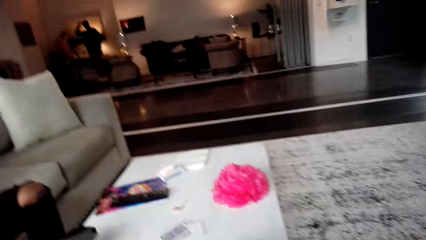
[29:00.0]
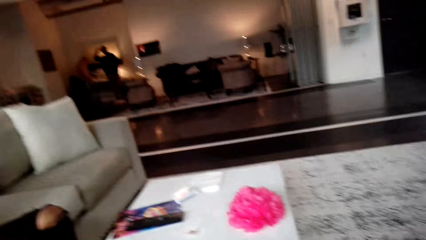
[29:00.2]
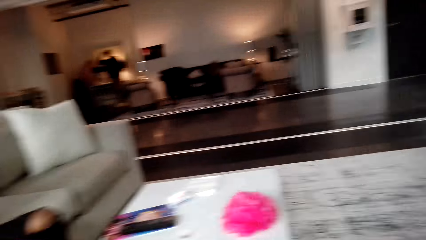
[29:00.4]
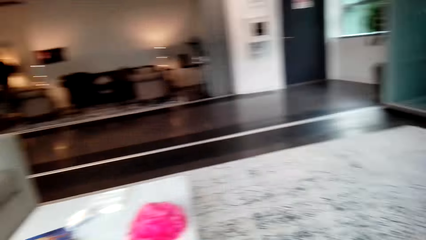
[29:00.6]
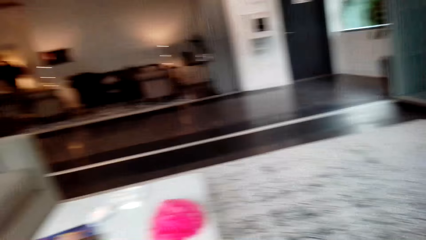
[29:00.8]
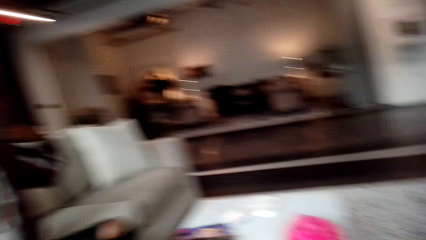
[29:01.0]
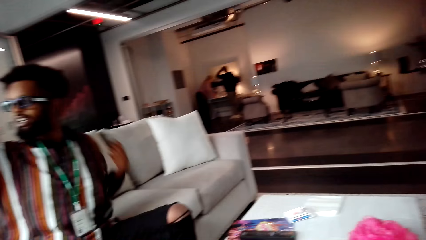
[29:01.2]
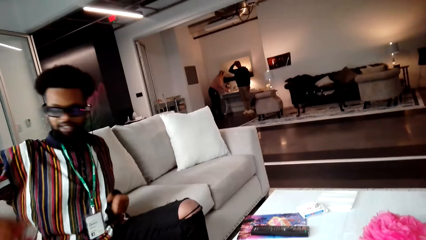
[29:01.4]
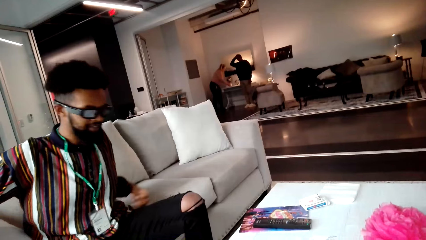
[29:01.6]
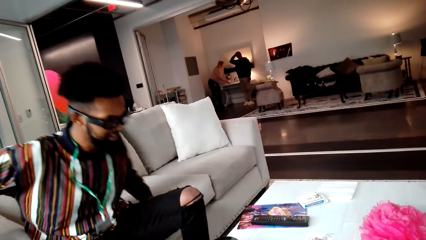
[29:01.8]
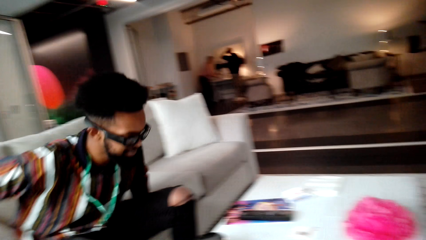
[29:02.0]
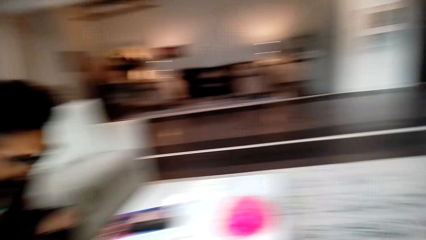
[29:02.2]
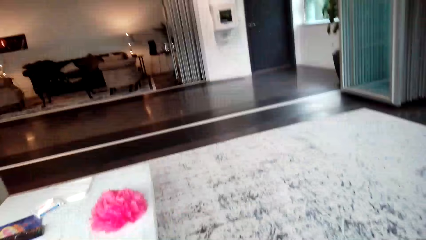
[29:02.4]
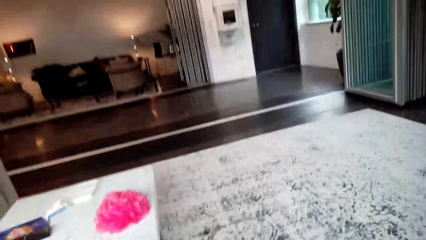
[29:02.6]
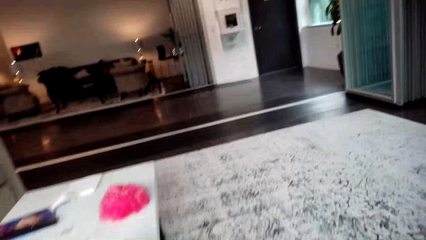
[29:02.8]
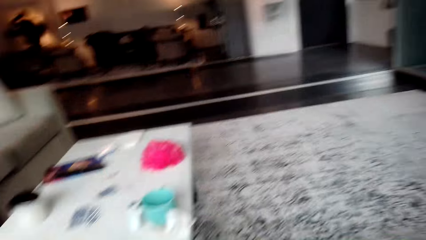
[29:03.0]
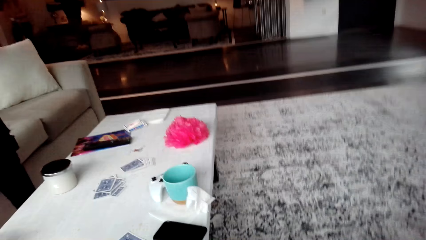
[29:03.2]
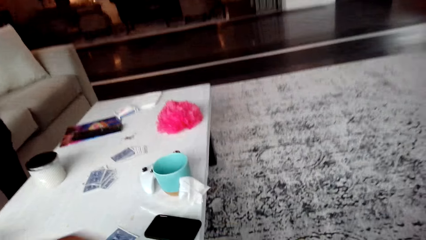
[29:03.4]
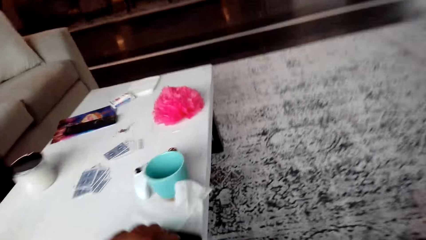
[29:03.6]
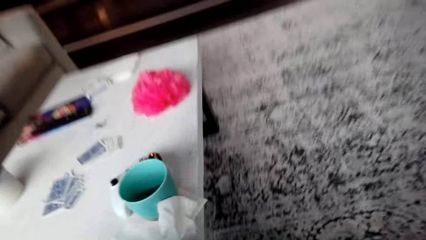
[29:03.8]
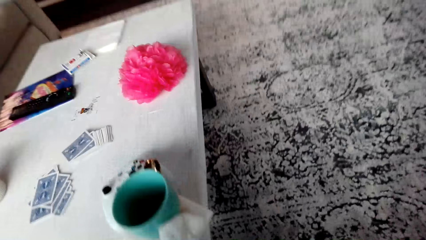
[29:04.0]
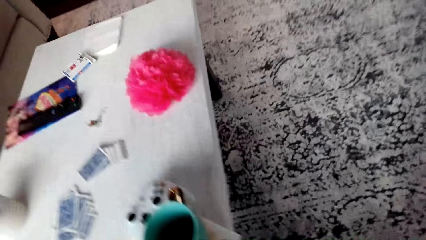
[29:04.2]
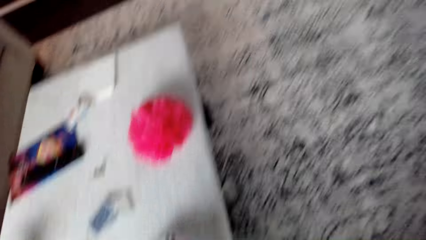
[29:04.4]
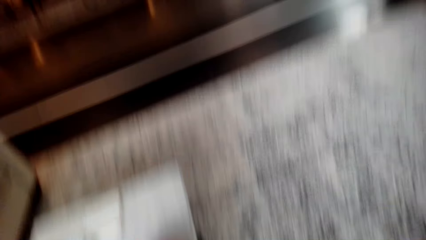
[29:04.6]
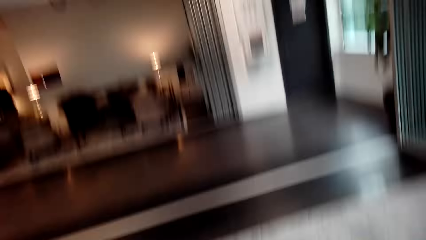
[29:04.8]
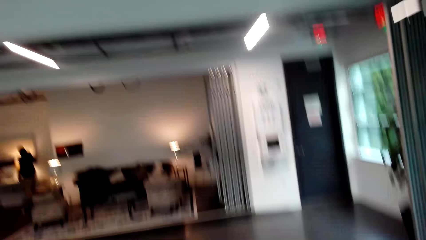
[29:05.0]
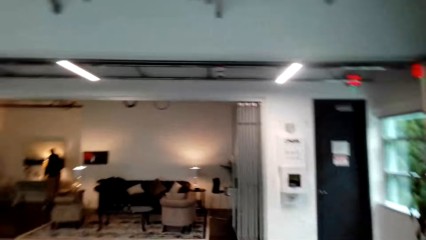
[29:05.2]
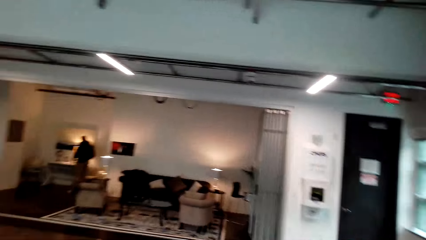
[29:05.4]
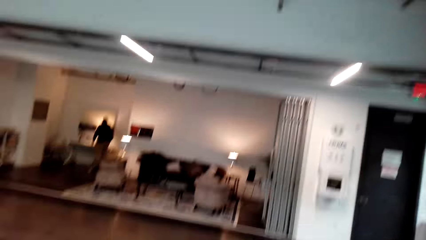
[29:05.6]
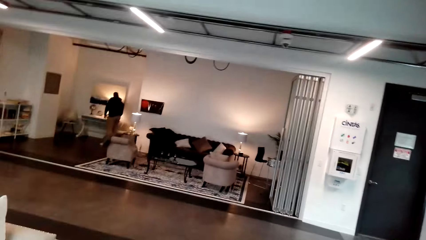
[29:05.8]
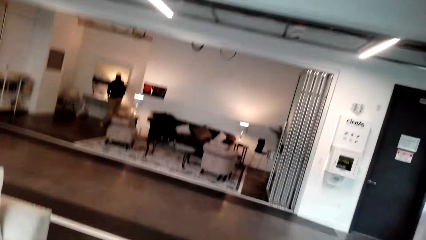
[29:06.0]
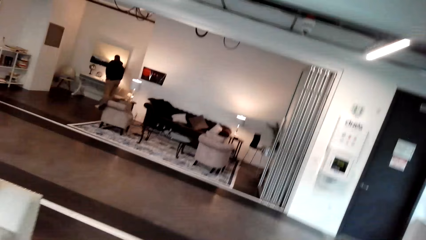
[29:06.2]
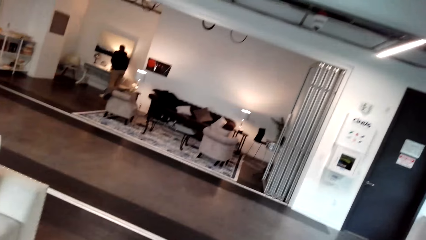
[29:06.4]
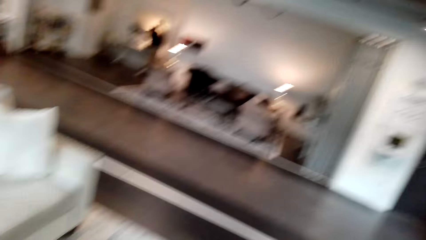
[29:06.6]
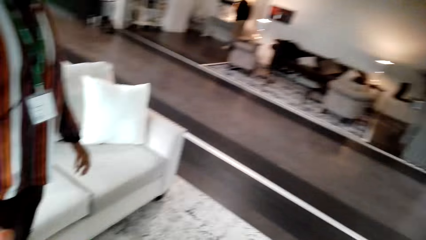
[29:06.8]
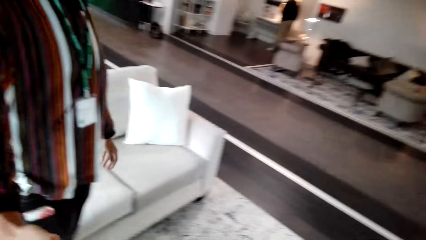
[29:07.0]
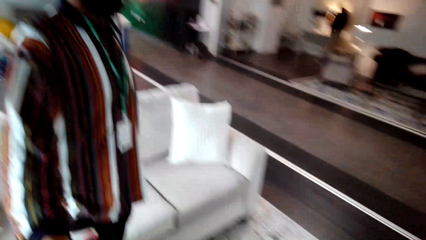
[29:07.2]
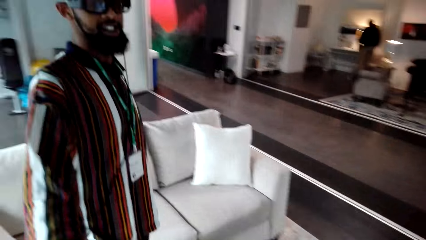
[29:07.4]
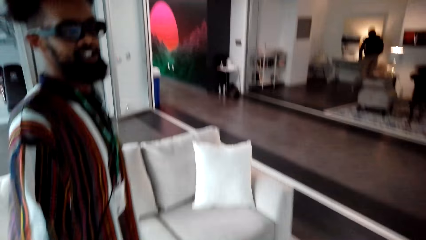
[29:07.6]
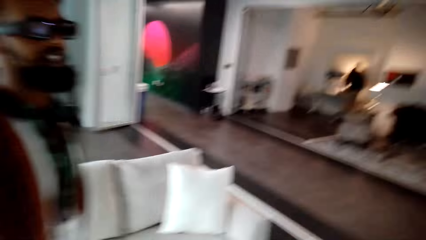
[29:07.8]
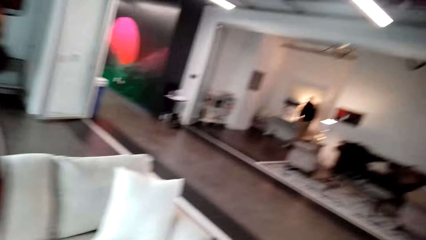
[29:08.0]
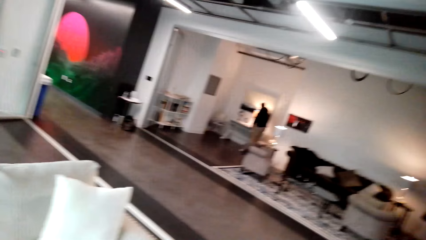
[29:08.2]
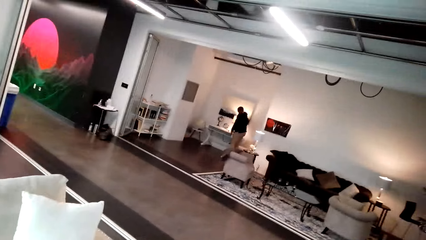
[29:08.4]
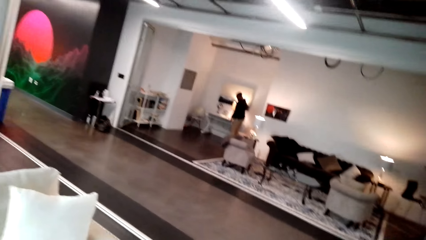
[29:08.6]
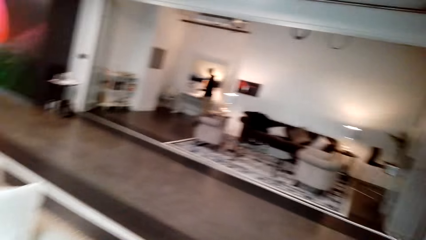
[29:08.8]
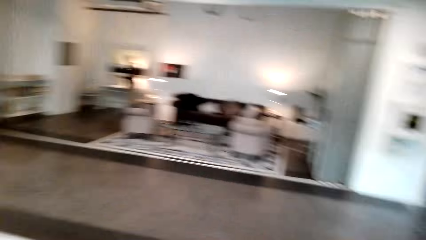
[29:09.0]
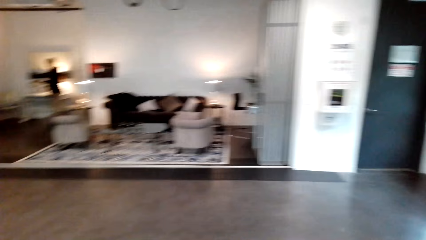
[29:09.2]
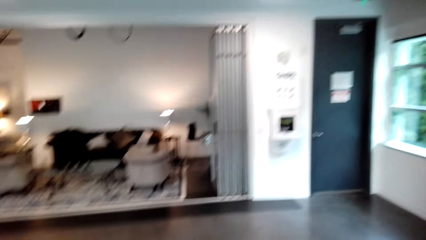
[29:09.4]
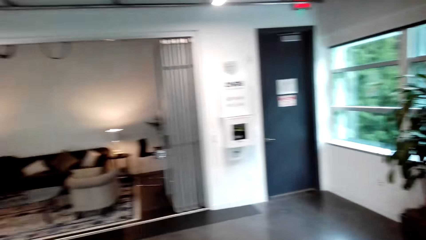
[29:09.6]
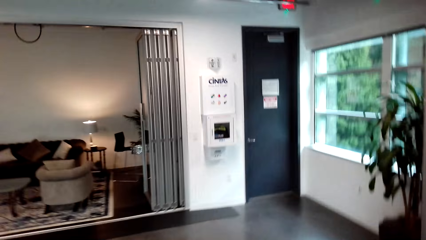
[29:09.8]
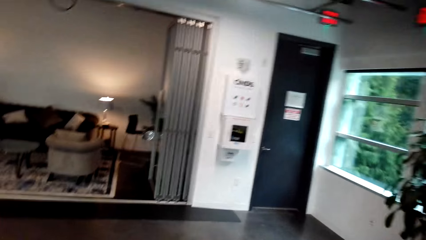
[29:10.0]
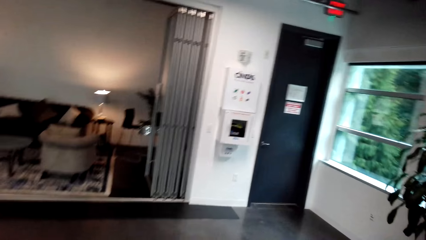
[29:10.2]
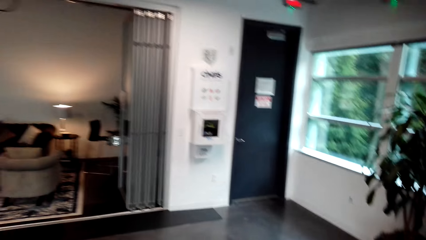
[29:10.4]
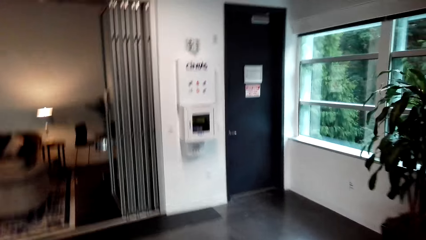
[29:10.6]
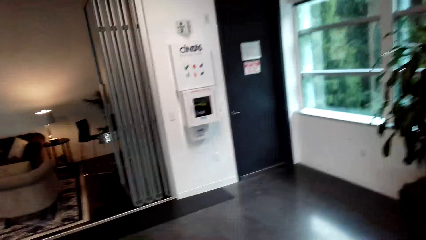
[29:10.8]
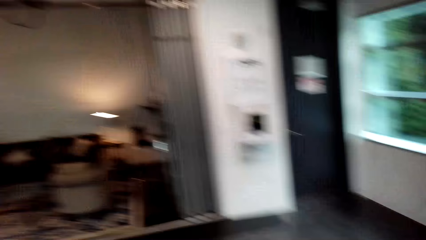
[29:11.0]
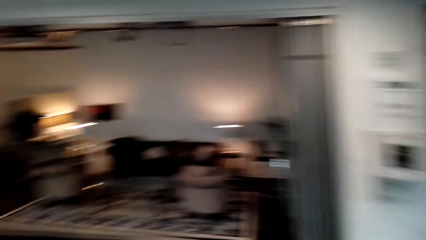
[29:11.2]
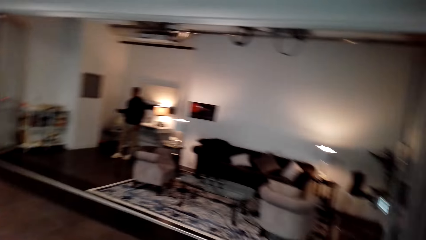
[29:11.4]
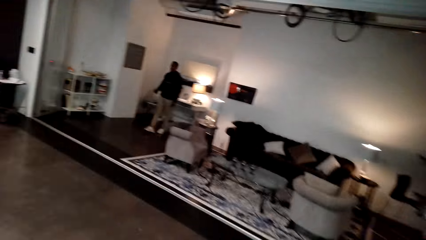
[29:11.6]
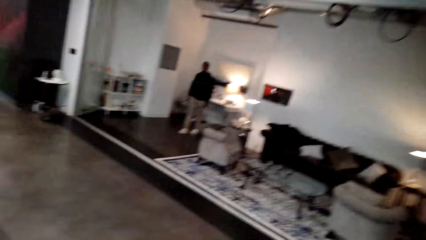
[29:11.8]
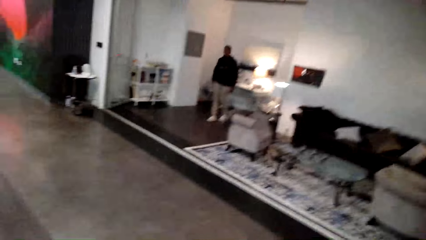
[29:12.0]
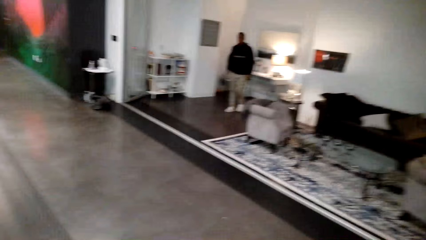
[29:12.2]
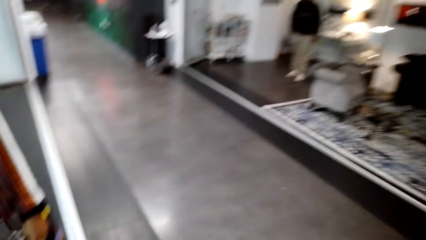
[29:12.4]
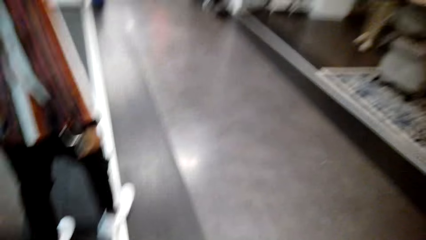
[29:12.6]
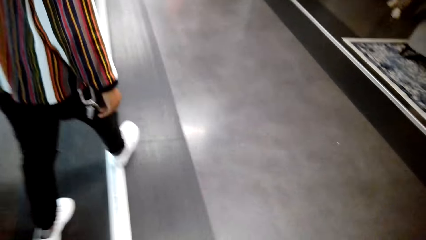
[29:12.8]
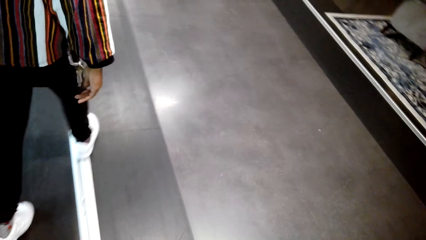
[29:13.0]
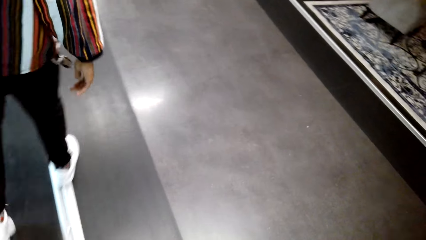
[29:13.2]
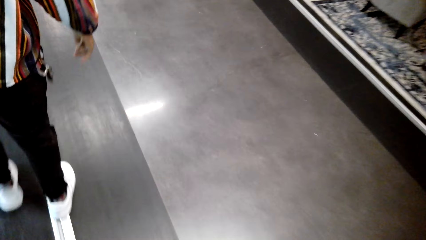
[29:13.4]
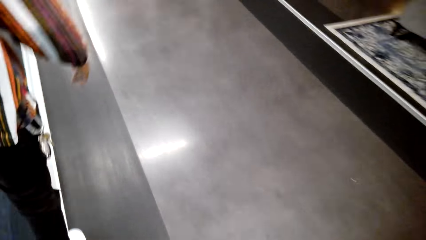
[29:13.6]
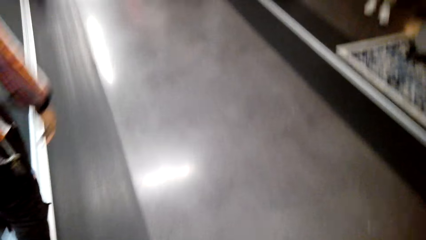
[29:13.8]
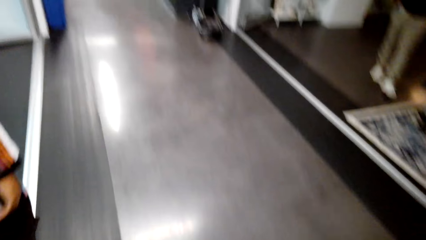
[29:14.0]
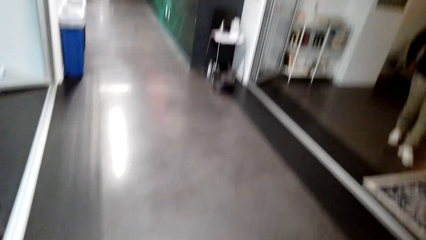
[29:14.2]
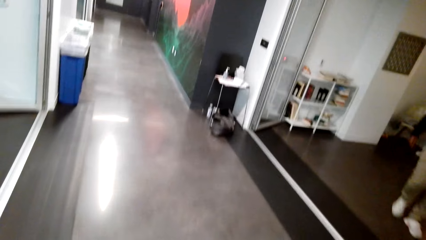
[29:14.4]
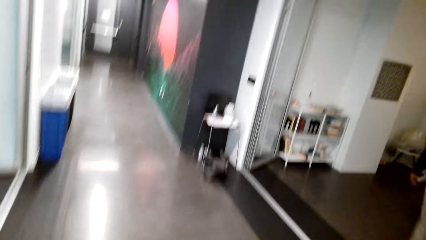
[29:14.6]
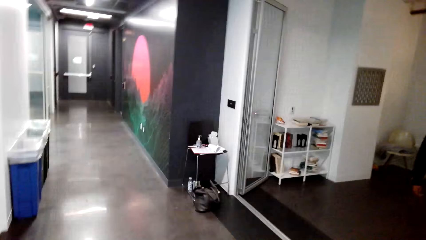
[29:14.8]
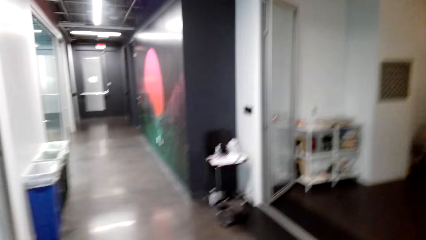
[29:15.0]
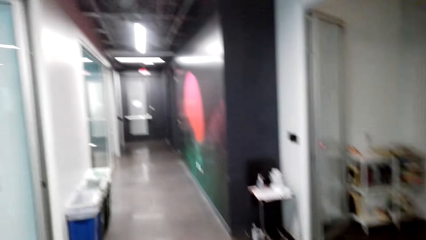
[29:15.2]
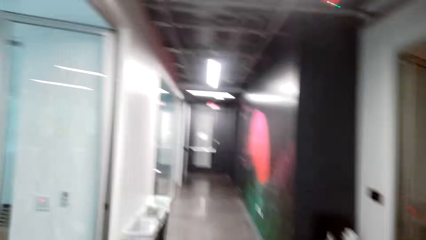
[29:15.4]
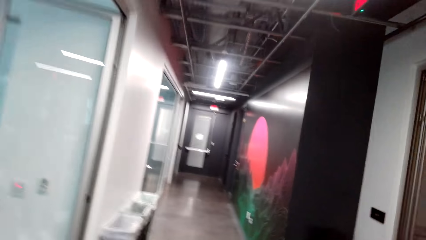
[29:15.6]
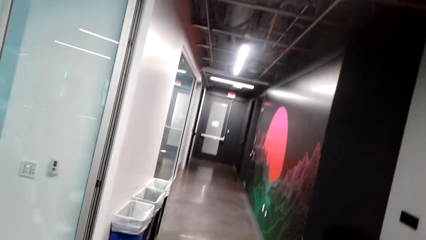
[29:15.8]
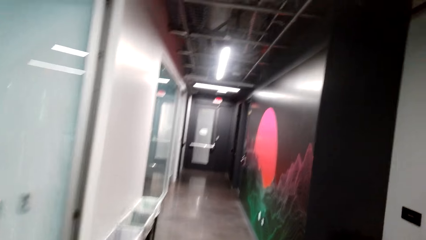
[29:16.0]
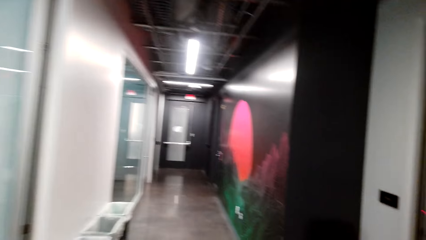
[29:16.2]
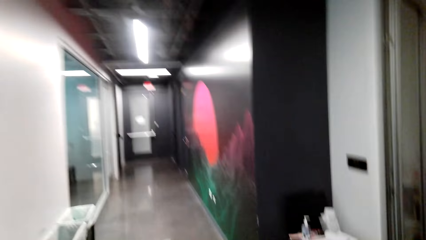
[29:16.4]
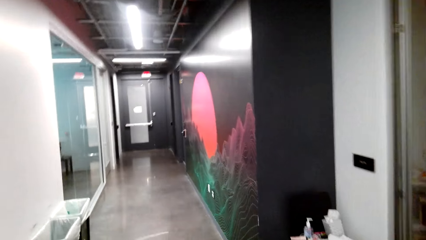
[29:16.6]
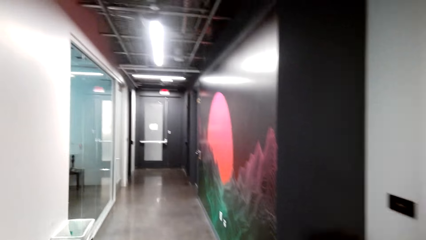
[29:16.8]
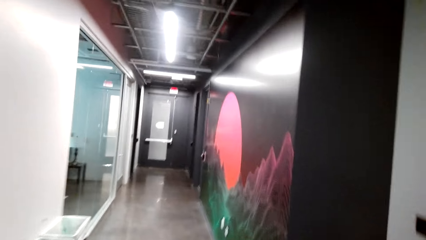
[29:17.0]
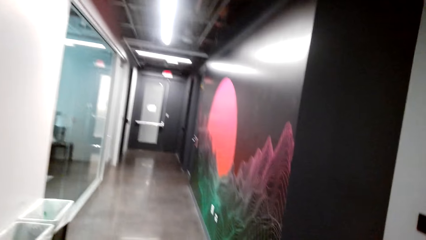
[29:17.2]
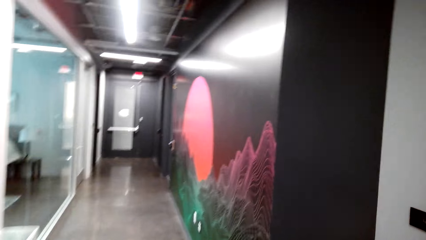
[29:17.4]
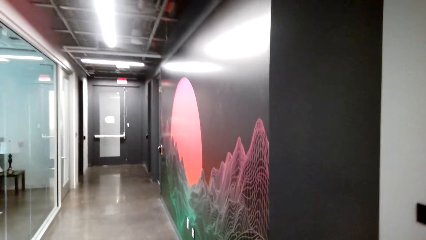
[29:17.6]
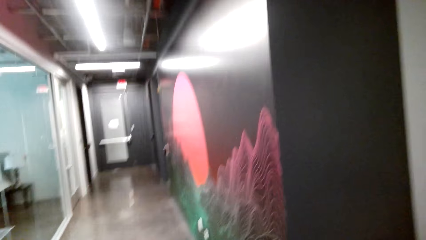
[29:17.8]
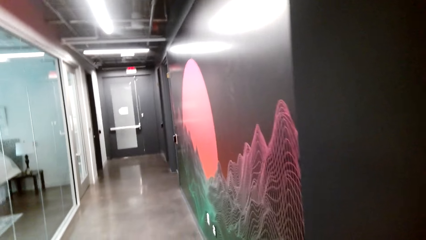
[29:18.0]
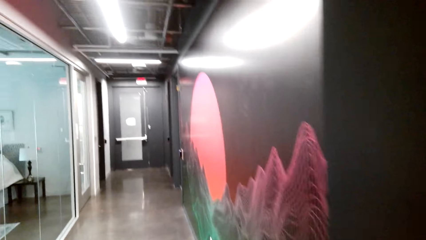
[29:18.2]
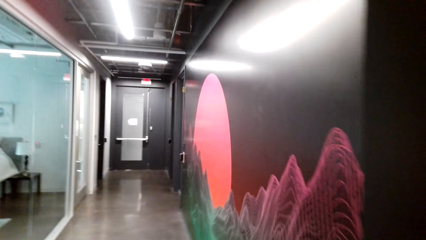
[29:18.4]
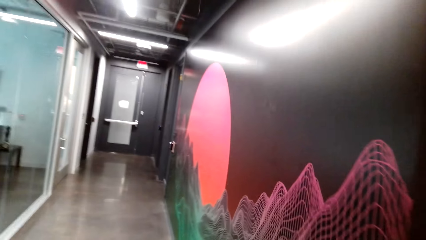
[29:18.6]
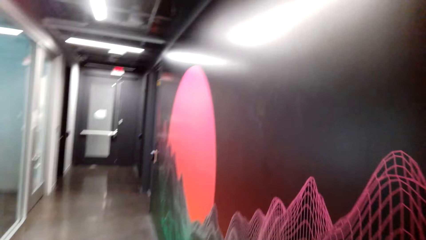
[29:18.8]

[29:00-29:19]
The camera wearer stands up. A person stands up. The camera wearer walks in the room. The person walks around the house.
